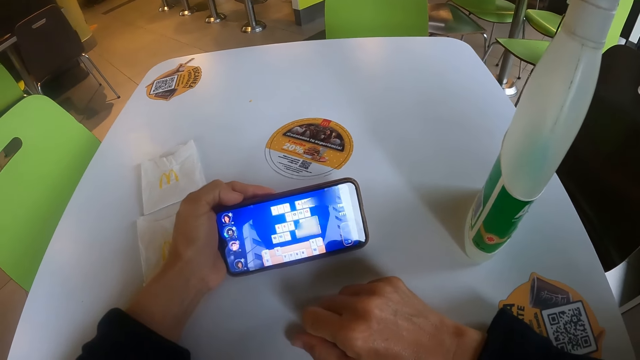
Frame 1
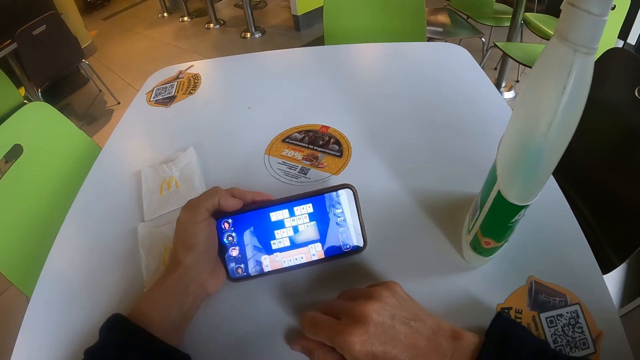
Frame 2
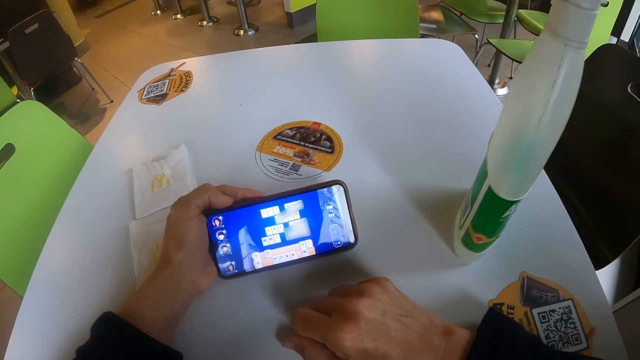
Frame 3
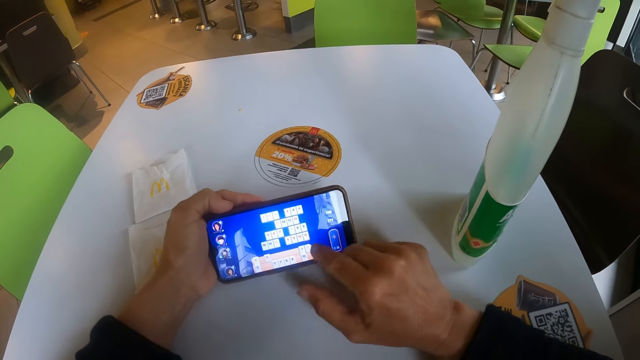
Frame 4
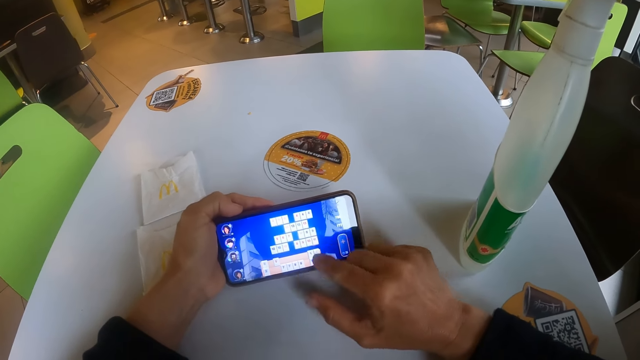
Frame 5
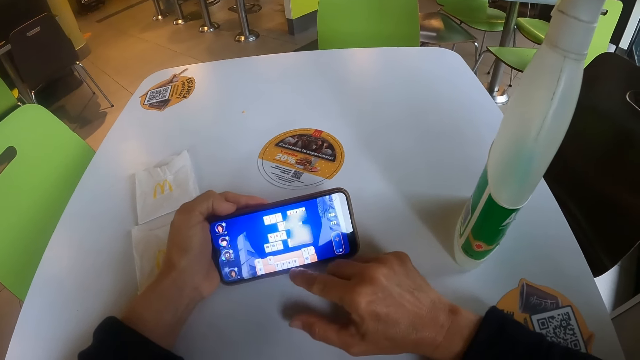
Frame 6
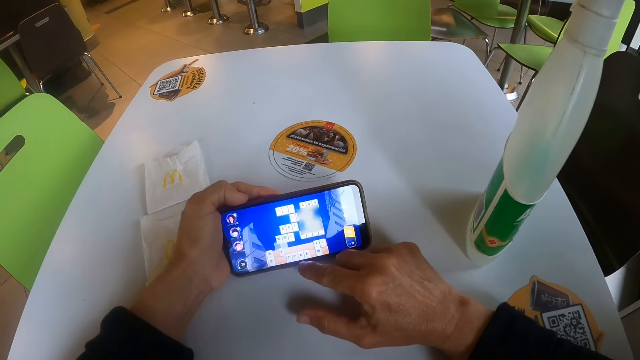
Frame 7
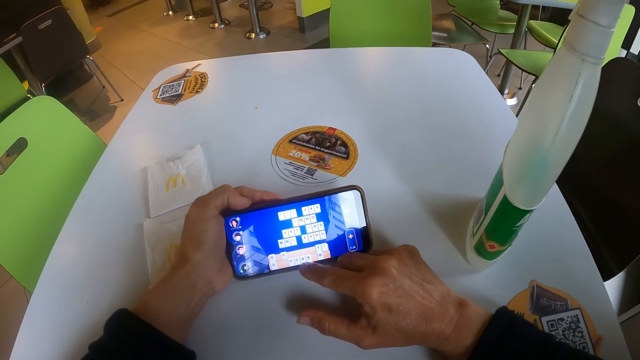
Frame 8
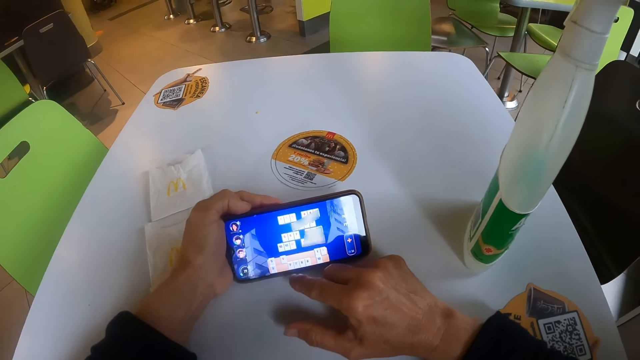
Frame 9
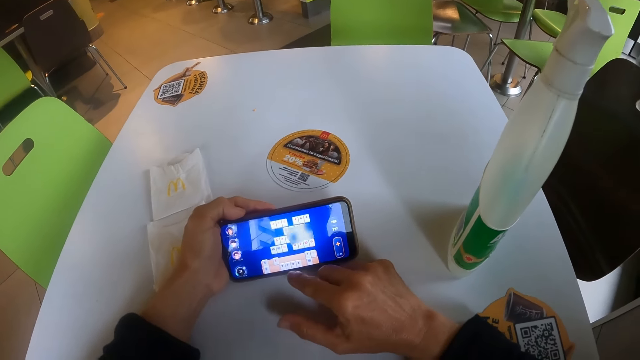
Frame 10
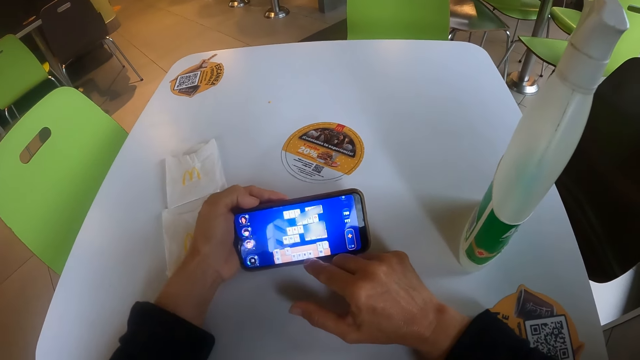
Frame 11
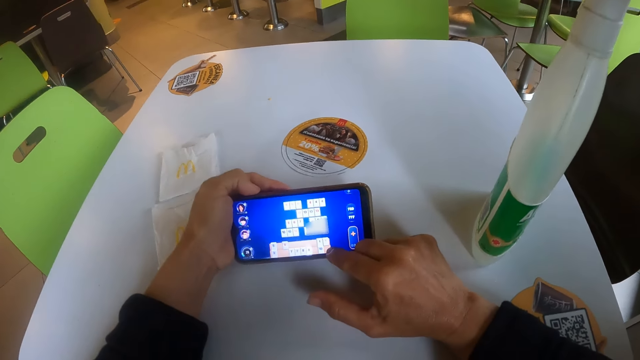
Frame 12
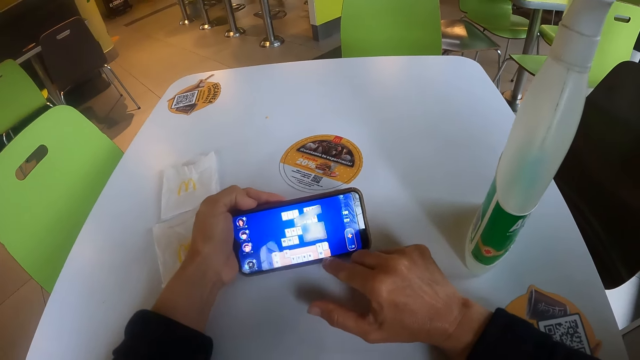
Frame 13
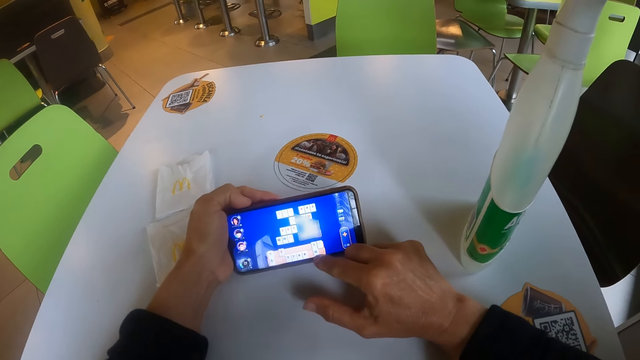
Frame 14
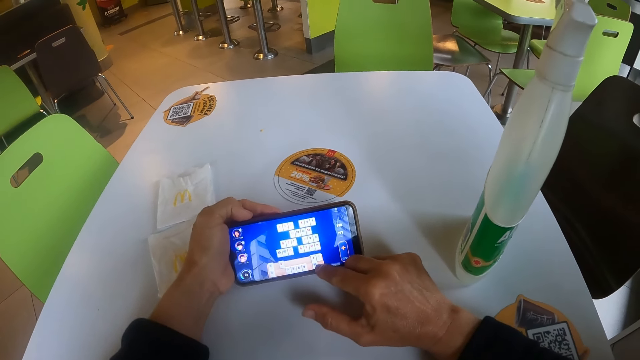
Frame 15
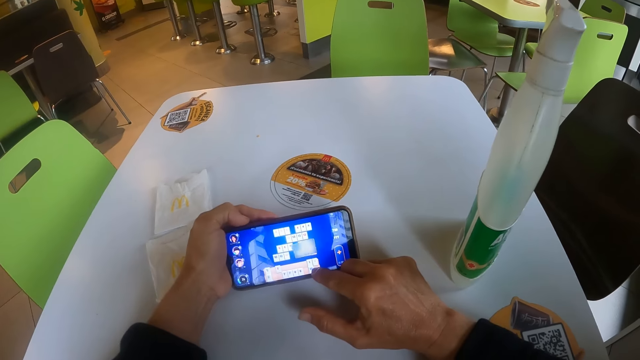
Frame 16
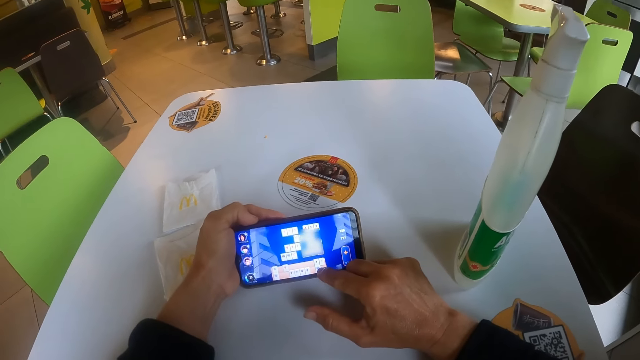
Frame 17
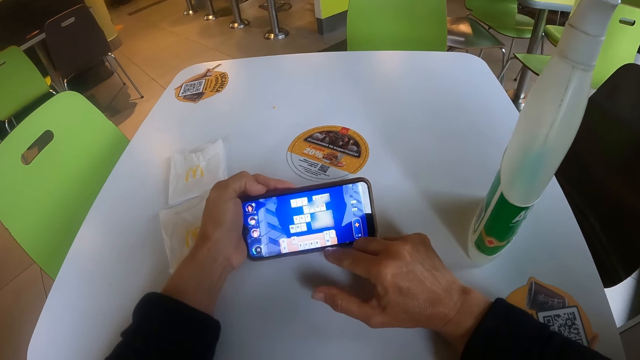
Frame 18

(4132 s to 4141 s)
The camera wearer operates the phone. They move their hand from the phone.

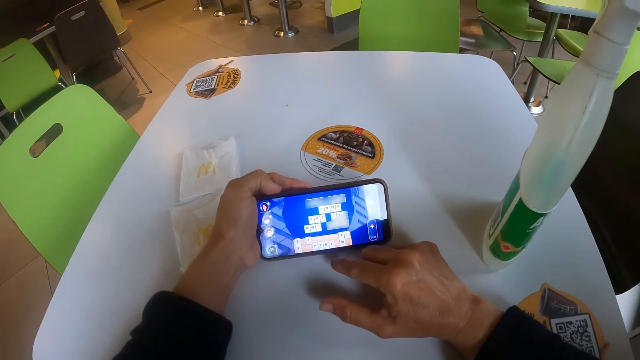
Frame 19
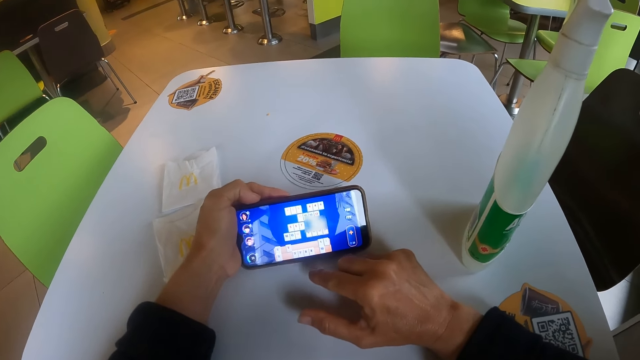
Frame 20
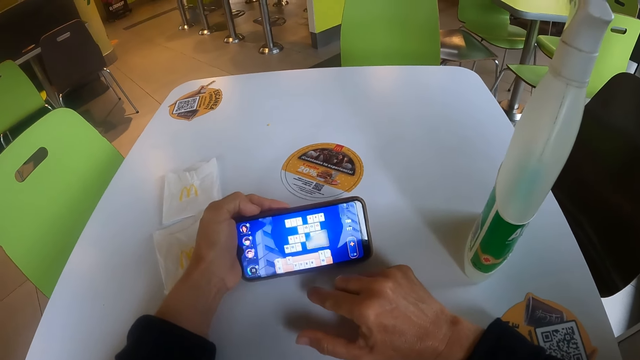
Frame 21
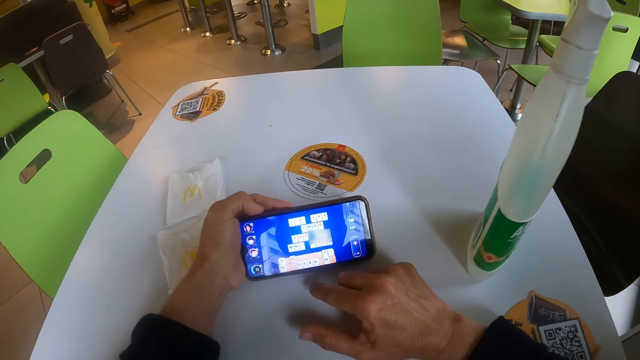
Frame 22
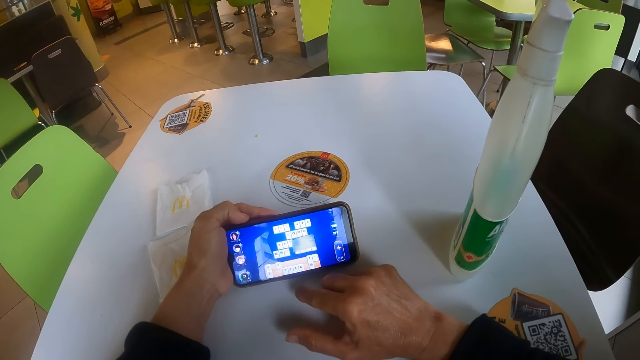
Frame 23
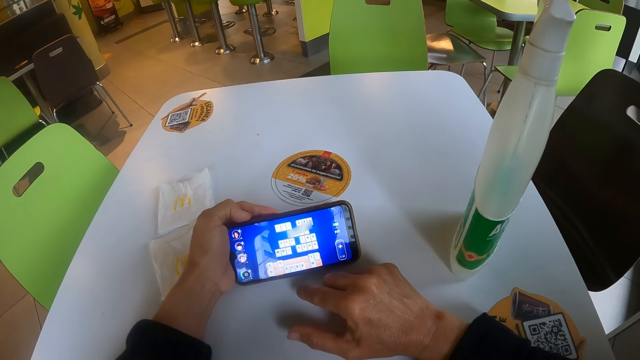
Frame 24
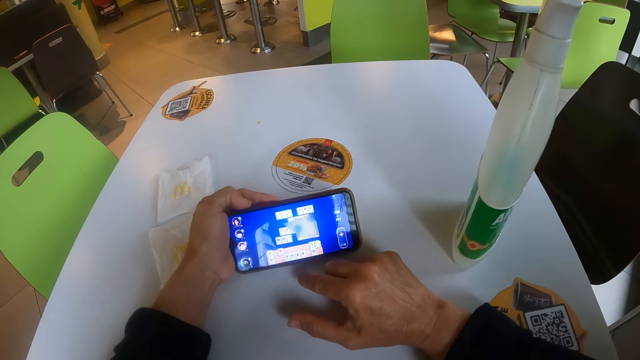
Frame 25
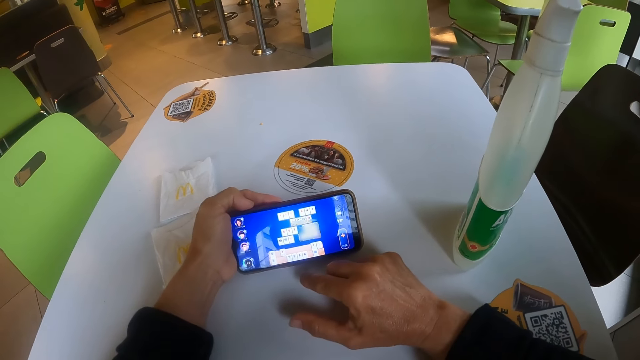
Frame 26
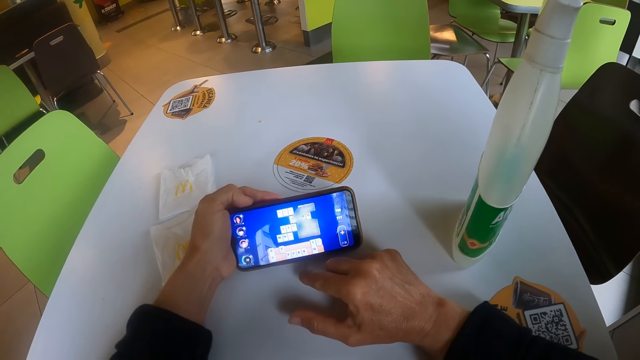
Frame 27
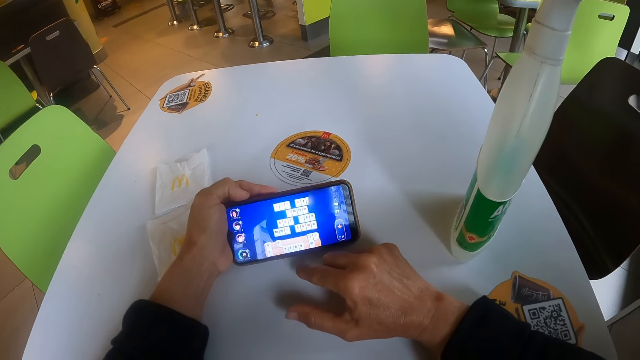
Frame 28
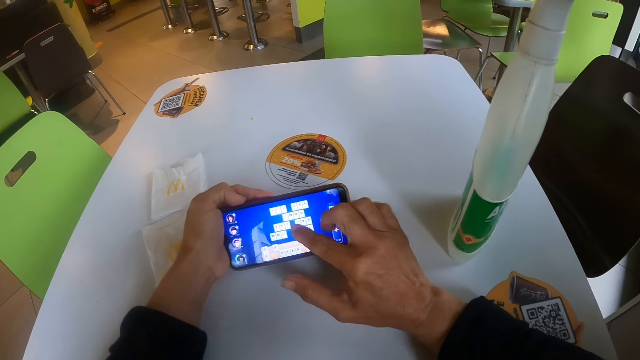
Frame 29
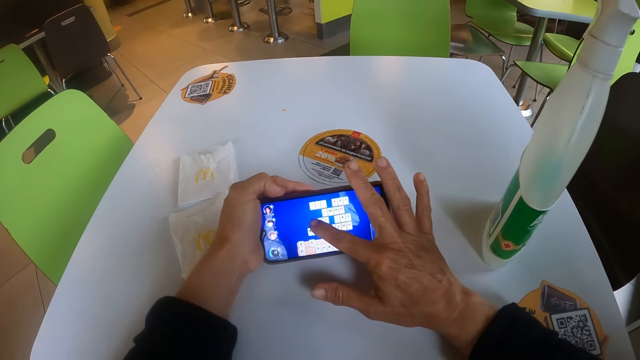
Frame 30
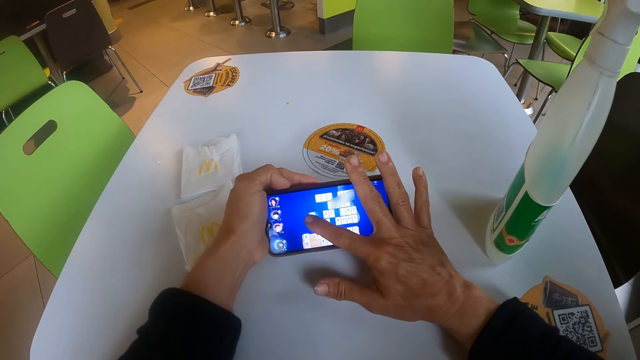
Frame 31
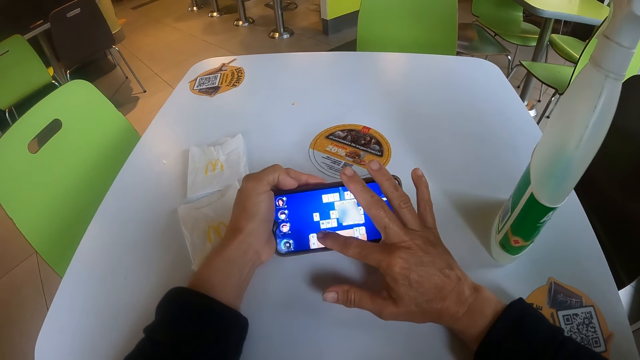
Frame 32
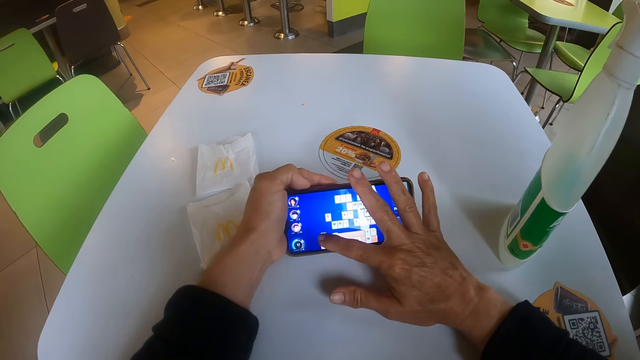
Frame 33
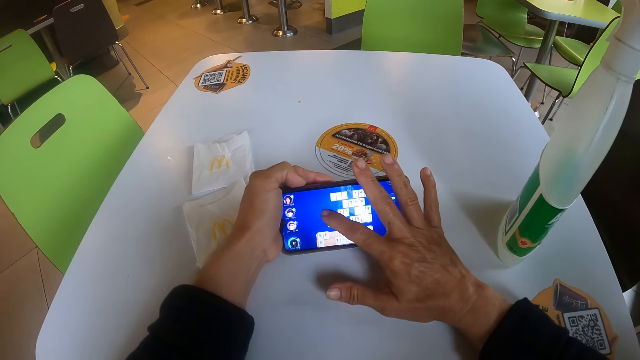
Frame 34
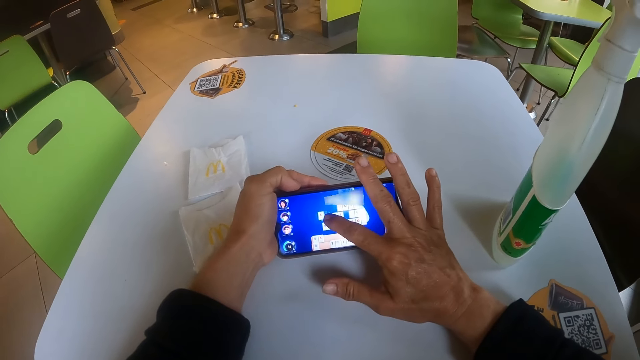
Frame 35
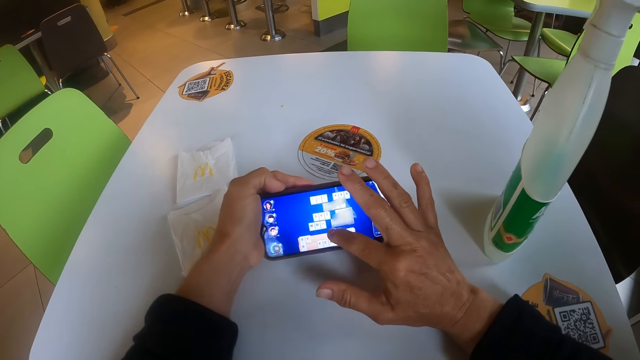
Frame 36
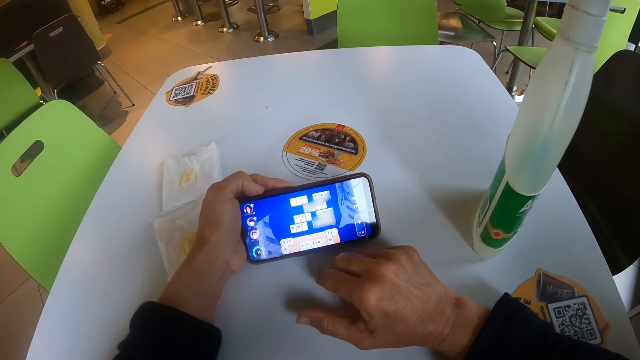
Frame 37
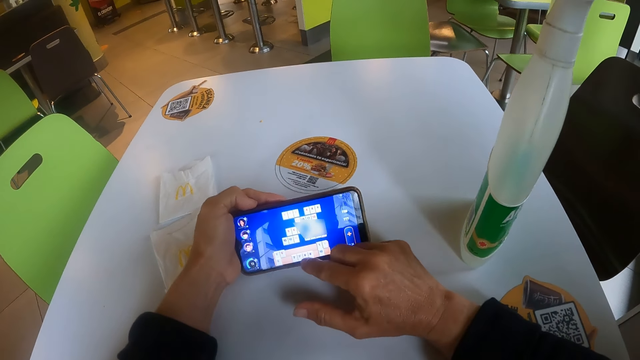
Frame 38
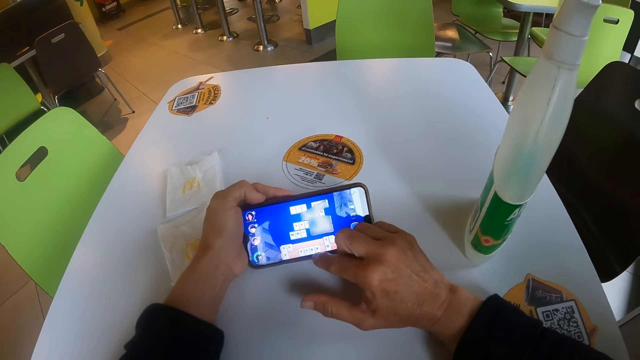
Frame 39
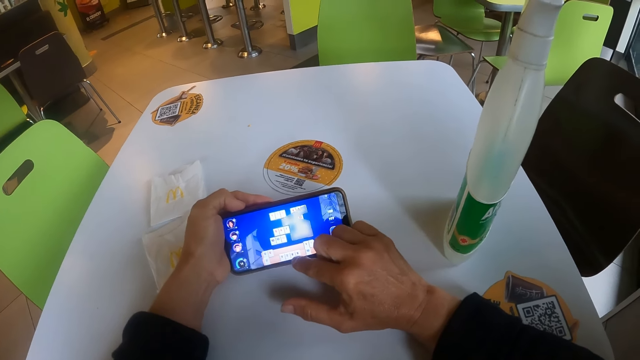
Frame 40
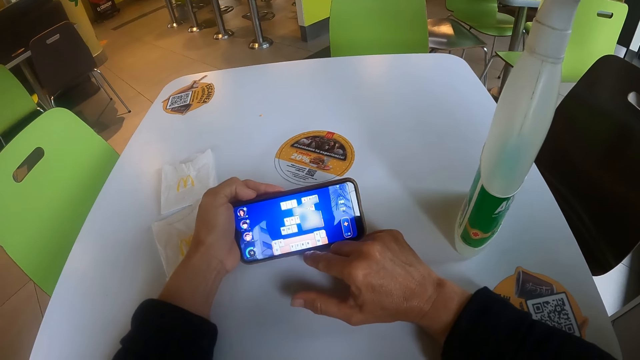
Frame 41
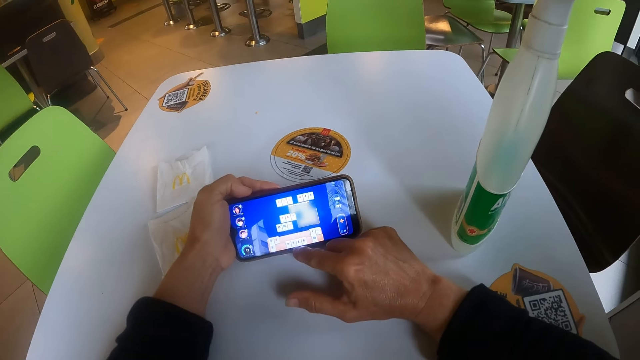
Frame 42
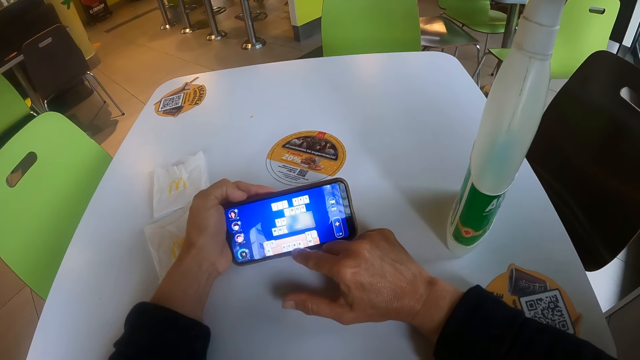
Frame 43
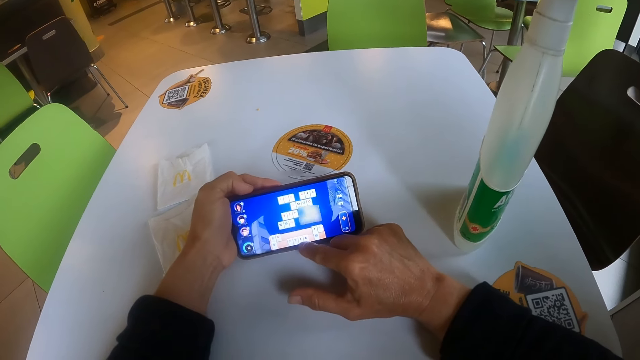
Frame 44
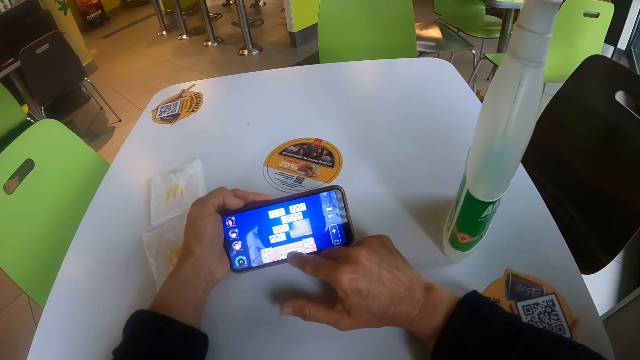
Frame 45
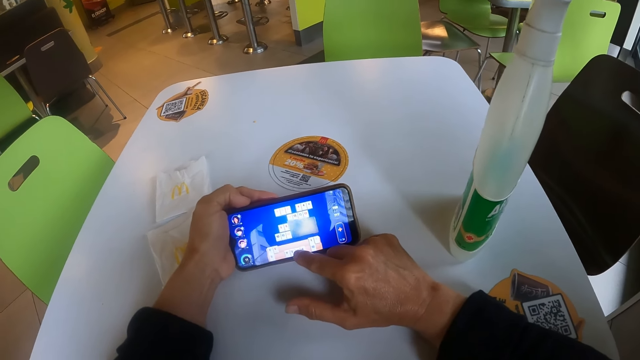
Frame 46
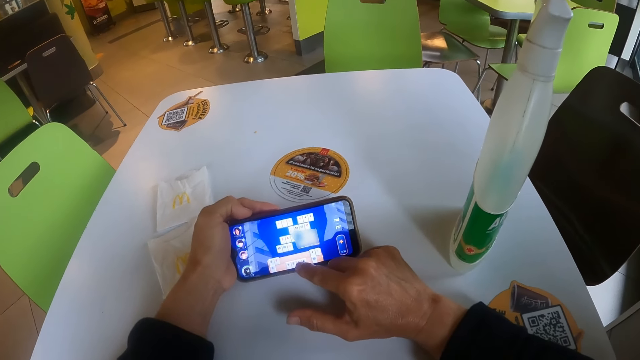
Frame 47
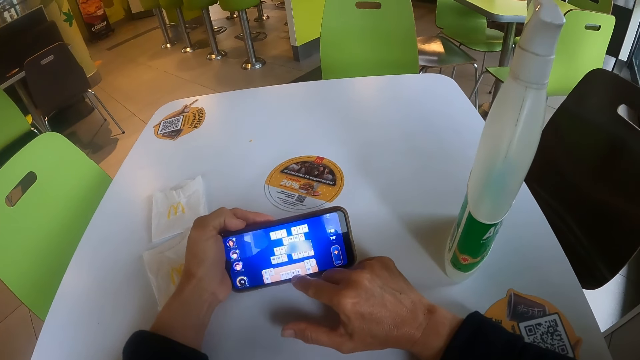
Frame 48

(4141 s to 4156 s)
The camera wearer looks at the phone. They operate the phone. They move their hand from the phone.
